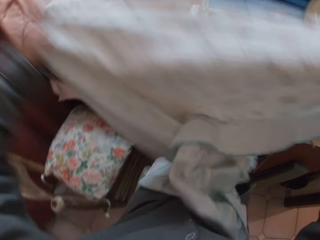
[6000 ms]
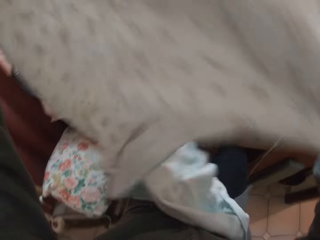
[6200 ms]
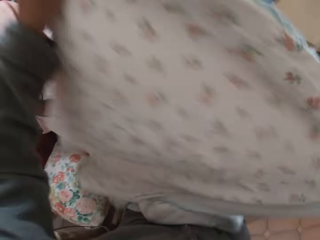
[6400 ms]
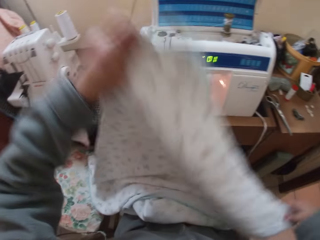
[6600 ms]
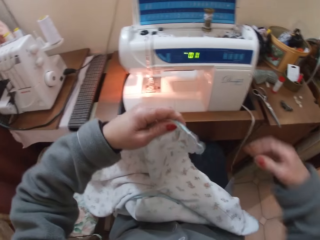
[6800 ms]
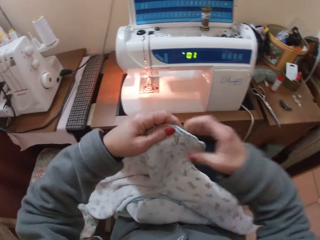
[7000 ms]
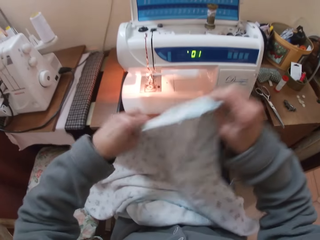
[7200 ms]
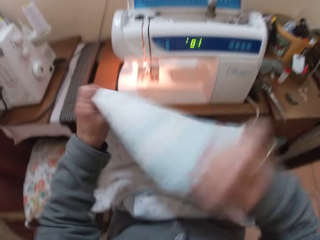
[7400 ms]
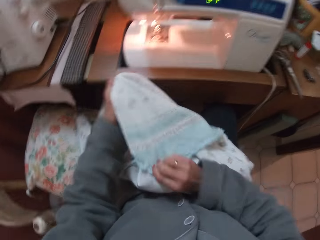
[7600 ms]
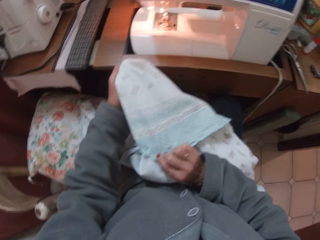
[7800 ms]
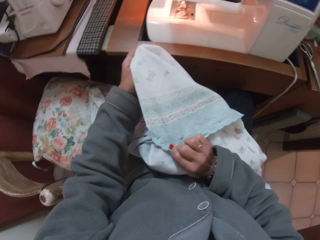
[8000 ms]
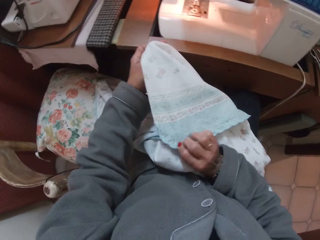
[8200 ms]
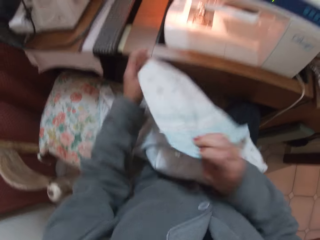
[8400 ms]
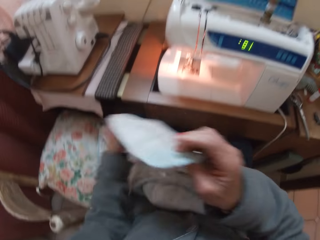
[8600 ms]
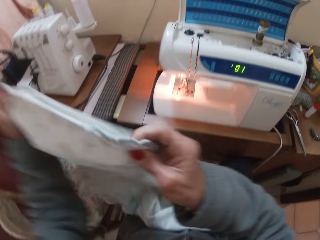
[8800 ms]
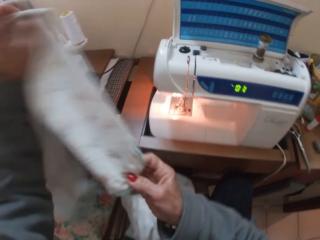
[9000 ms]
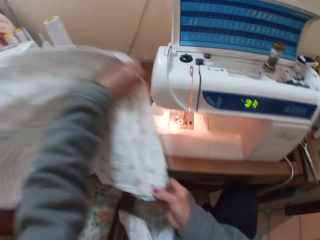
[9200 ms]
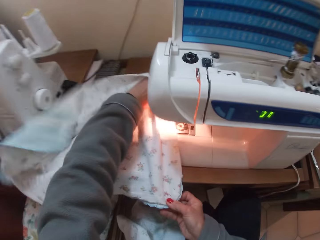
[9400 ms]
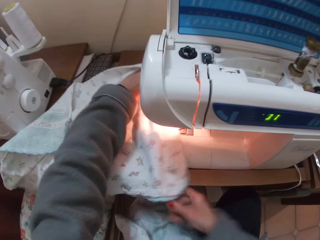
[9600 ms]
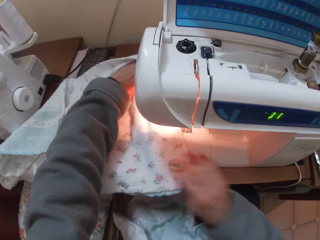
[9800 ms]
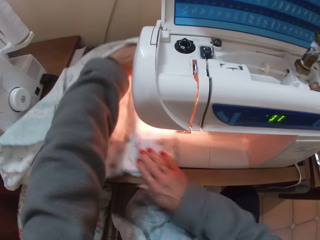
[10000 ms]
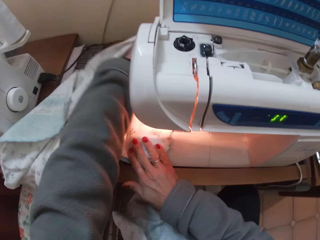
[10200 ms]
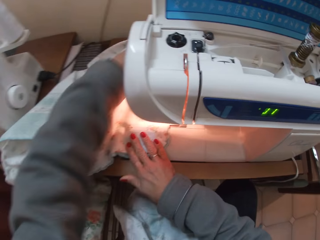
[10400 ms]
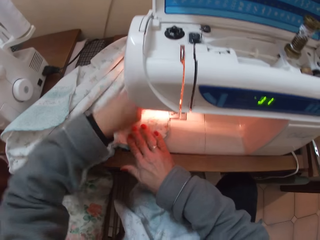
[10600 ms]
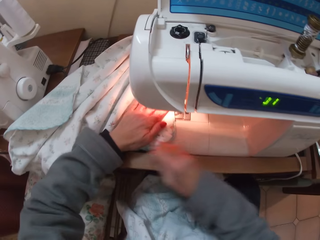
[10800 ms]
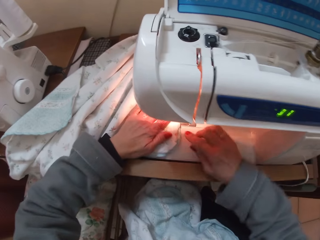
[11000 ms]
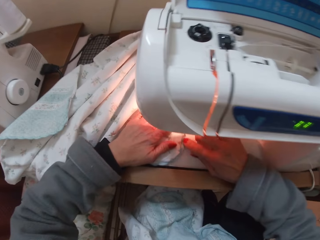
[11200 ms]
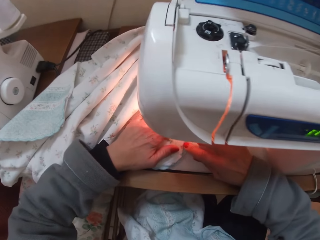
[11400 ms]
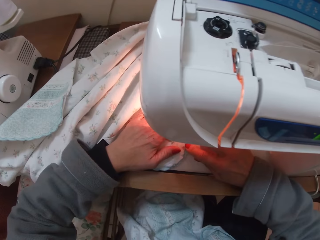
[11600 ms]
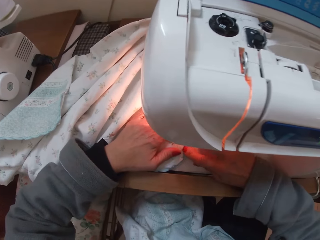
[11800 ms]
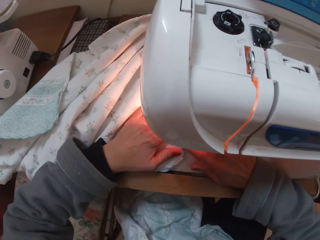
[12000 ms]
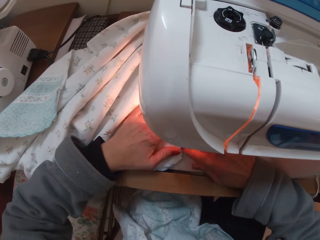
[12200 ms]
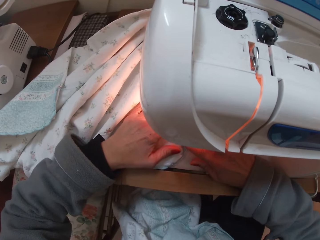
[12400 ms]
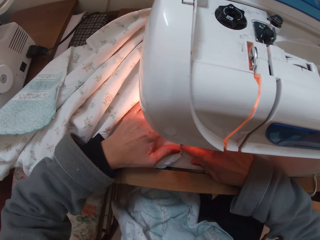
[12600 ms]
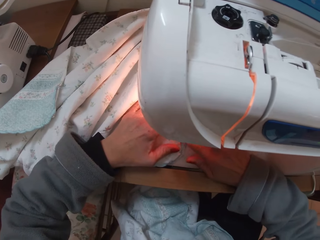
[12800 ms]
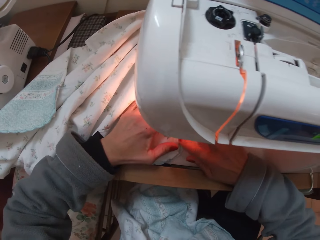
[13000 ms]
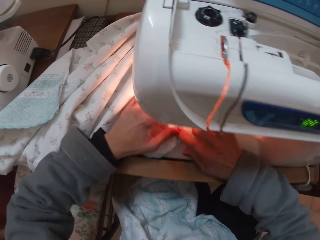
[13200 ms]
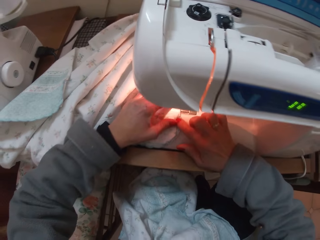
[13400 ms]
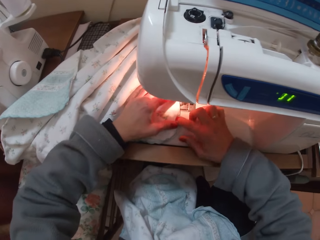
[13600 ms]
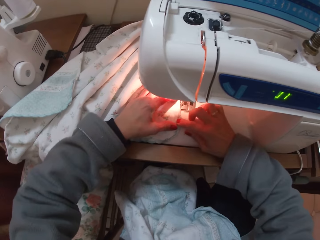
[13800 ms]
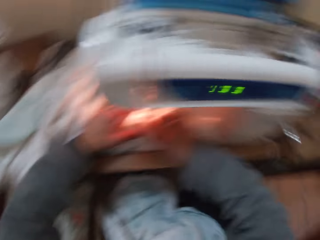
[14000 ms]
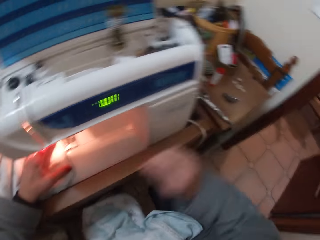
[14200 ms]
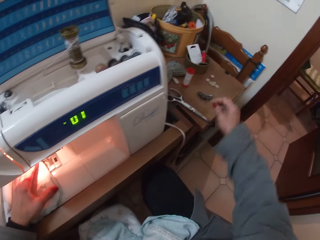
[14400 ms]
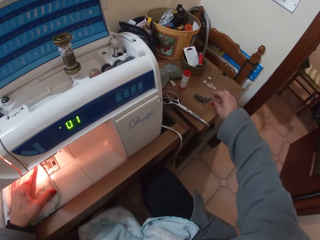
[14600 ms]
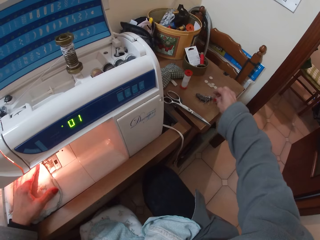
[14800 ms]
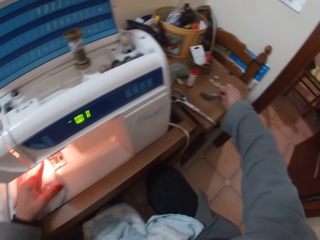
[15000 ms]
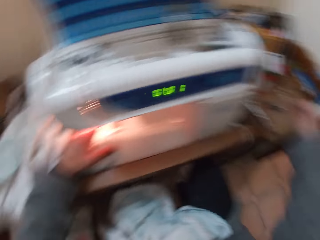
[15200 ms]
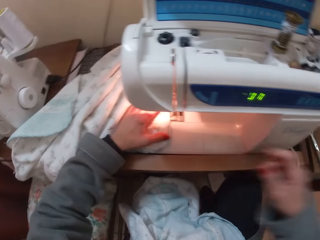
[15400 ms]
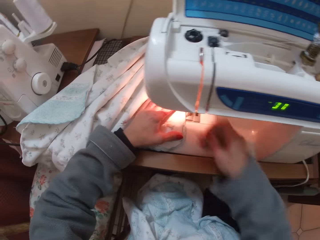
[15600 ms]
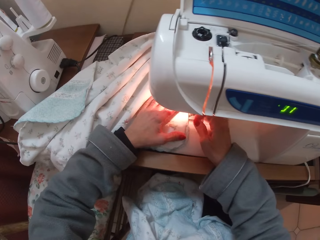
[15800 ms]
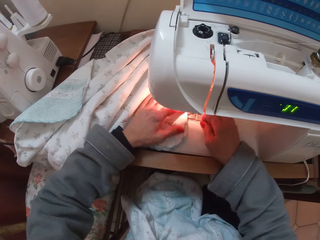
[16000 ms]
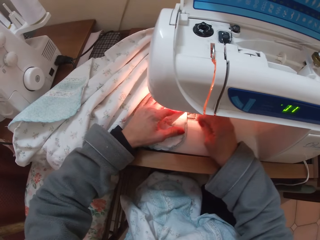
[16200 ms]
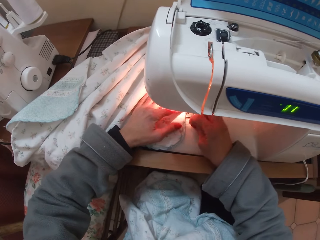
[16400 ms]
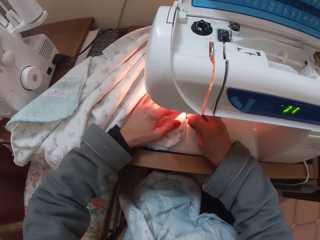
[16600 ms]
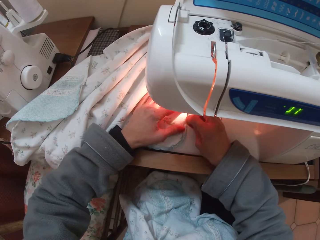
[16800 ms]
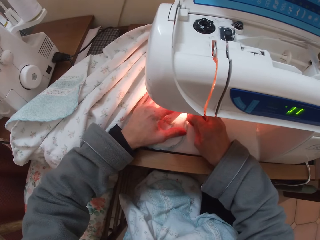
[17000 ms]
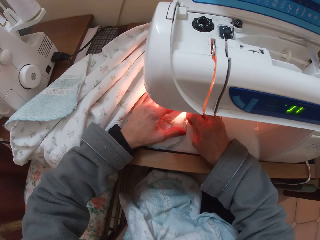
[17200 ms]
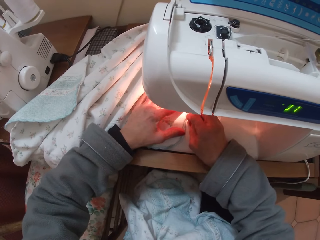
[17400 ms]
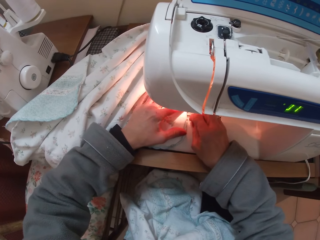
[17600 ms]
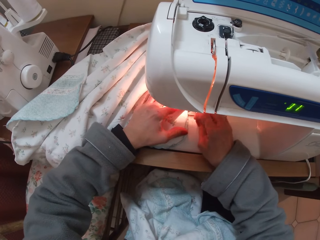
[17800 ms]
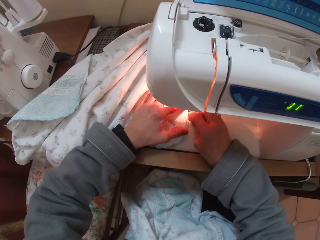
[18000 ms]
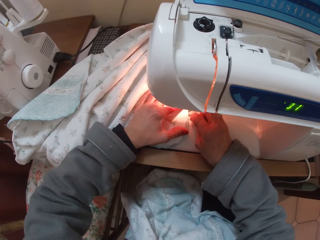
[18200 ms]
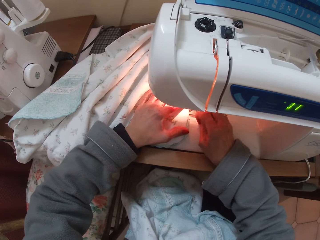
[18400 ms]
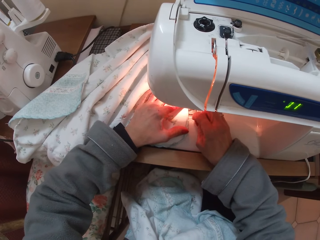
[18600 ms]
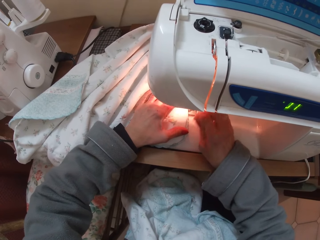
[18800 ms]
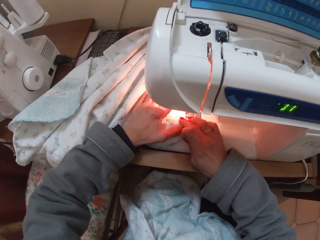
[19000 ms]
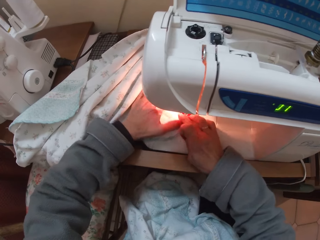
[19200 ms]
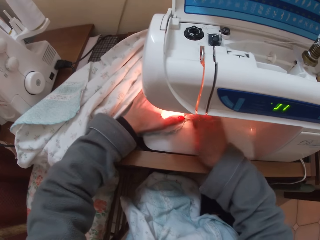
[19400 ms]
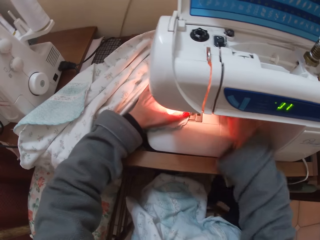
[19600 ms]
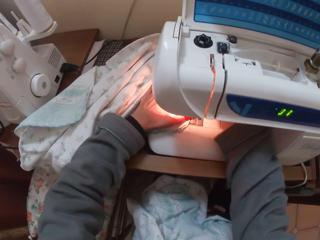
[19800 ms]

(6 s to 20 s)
The camera wearer turns the cloth. They place the cloth on a sewing machine. They adjust the cloth on the sewing machine. They pick up a pin or needle from a magnet on the table. They pierce the material. They adjust the hem of the cloth with the pin.

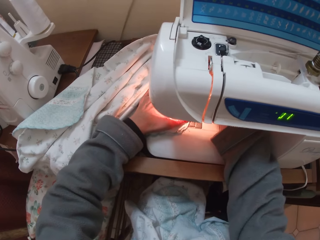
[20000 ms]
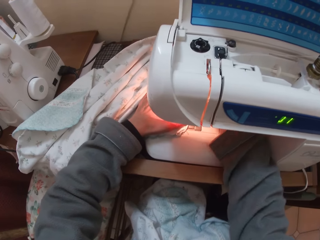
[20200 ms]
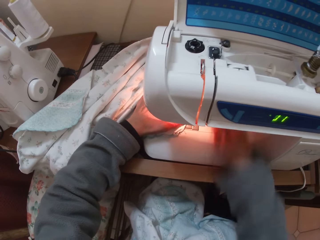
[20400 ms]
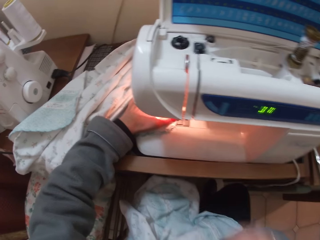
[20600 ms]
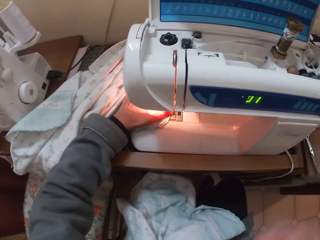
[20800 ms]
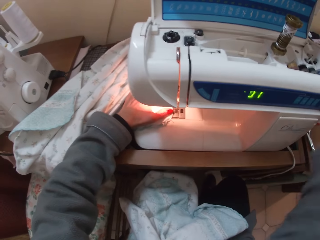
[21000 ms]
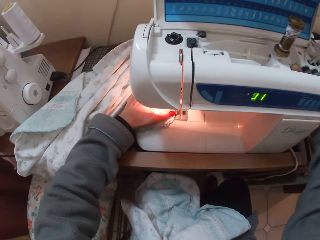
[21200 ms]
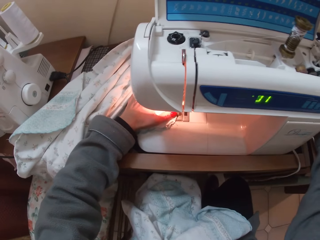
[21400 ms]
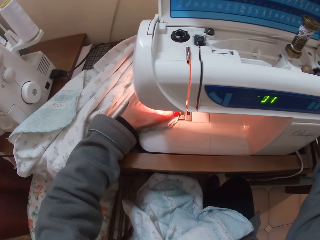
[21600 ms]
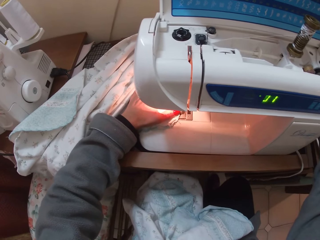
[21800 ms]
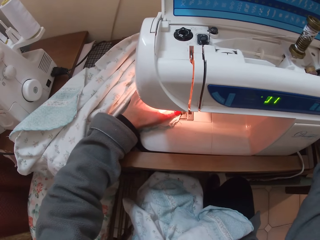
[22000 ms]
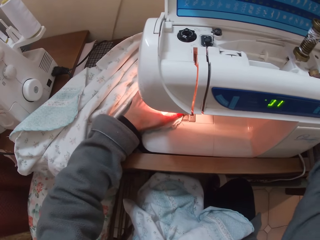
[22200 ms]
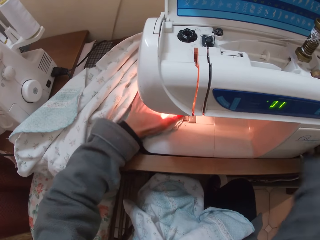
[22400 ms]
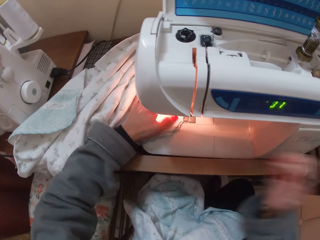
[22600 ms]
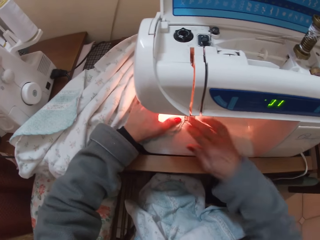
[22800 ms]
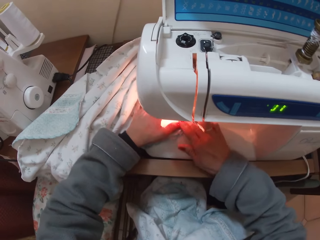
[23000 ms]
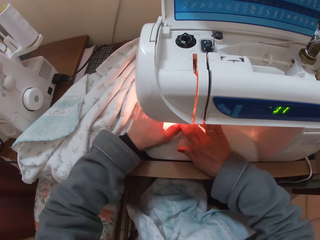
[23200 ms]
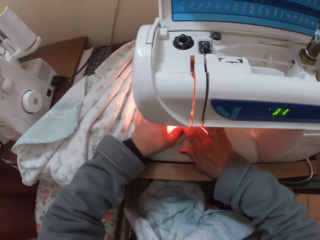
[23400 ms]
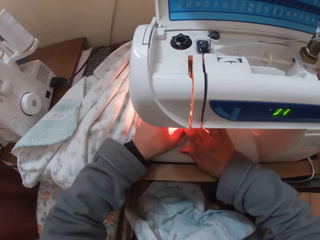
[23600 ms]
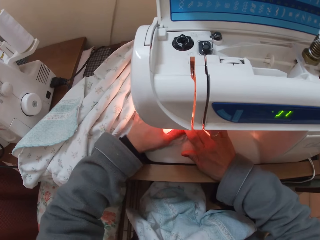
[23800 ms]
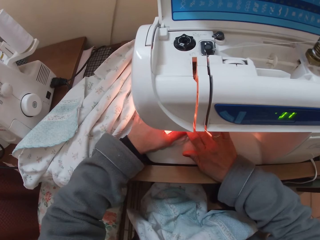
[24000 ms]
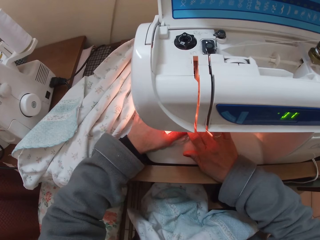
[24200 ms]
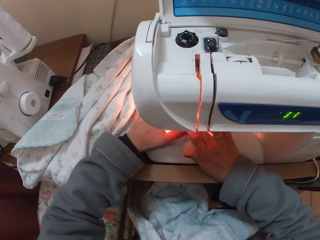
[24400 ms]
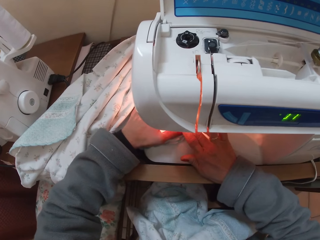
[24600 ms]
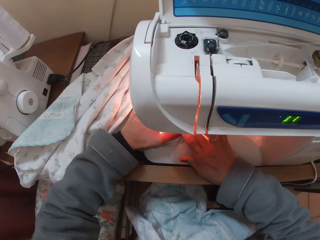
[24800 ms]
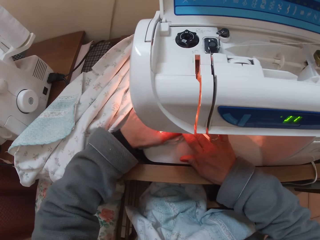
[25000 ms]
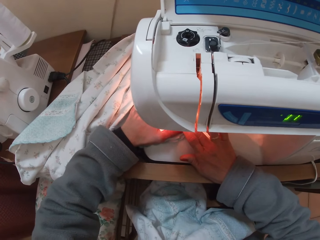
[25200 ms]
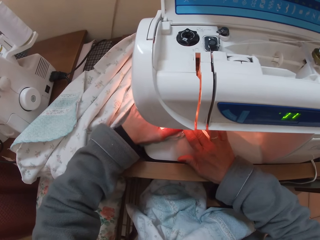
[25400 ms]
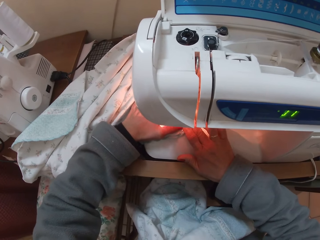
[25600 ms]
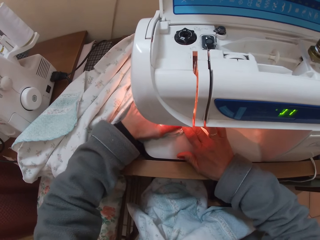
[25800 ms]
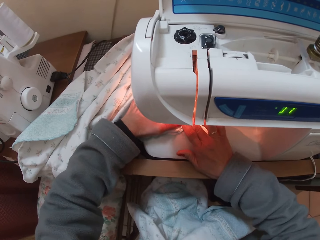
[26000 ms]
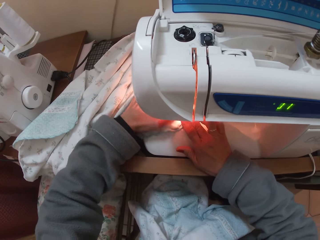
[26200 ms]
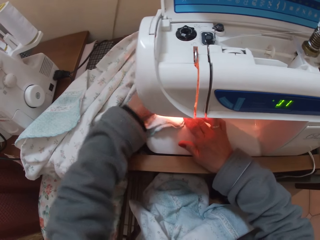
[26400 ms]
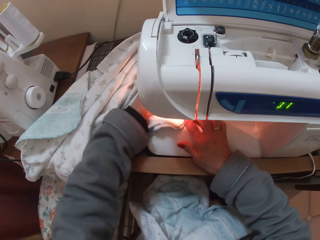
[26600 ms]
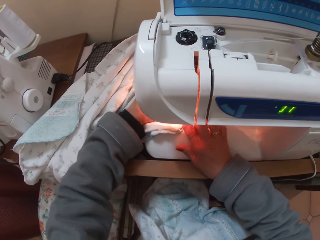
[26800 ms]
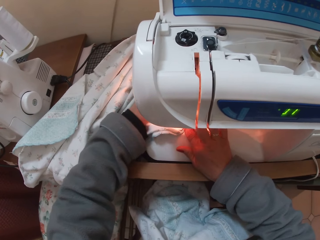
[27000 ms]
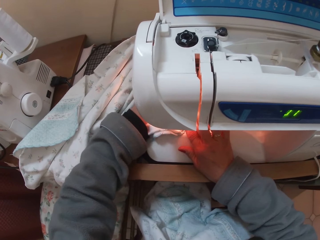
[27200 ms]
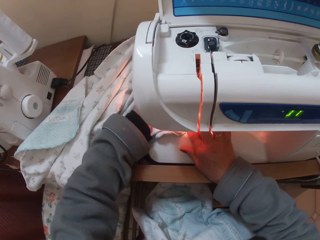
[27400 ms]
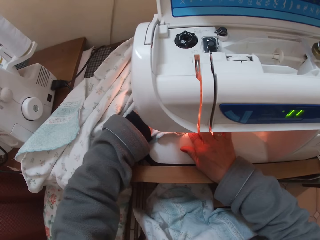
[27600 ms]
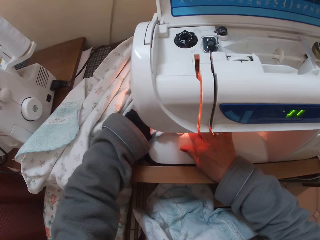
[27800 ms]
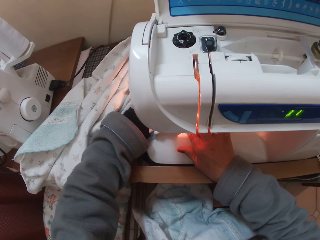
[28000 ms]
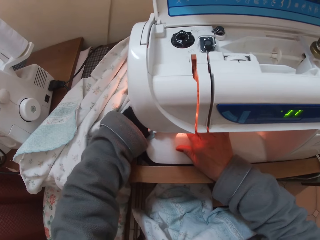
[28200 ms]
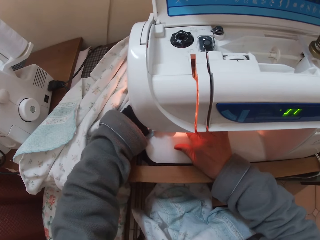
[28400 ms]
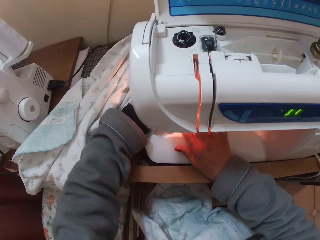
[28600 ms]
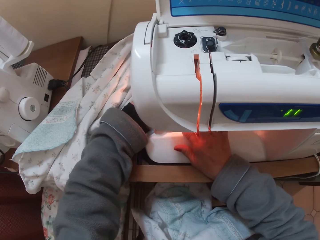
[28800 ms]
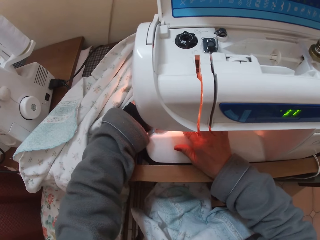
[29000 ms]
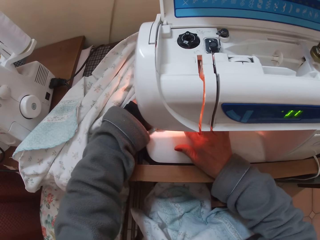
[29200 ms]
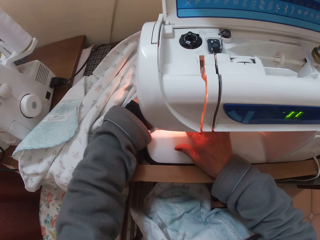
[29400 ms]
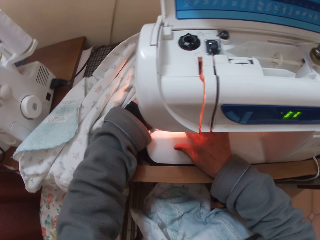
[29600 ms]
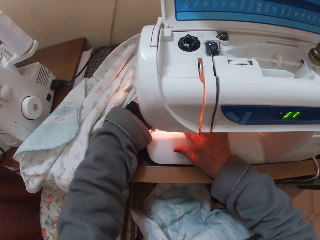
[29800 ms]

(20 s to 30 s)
The camera wearer puts the needle aside. They sew the cloth with the sewing machine. They adjust the cloth with both hands.
